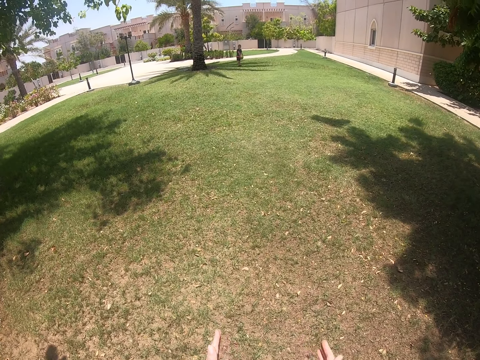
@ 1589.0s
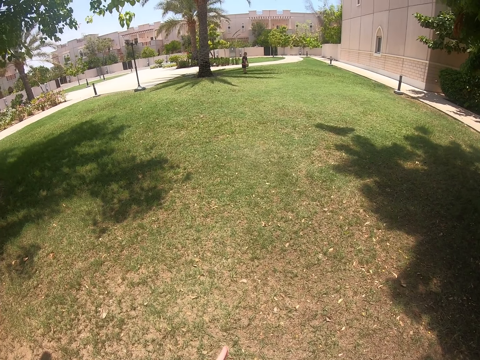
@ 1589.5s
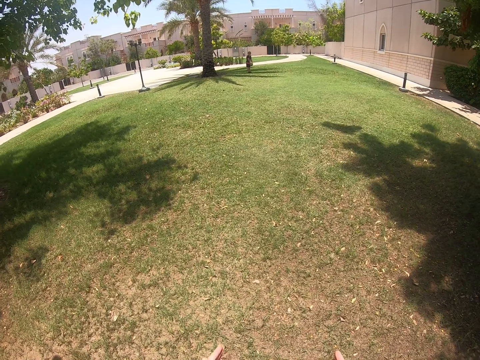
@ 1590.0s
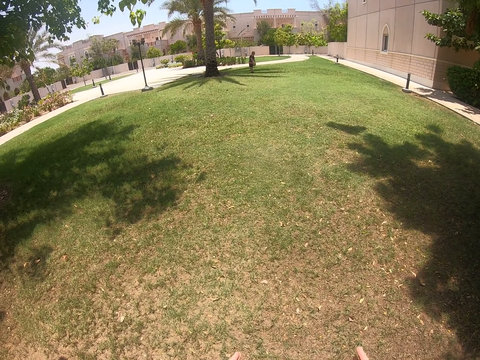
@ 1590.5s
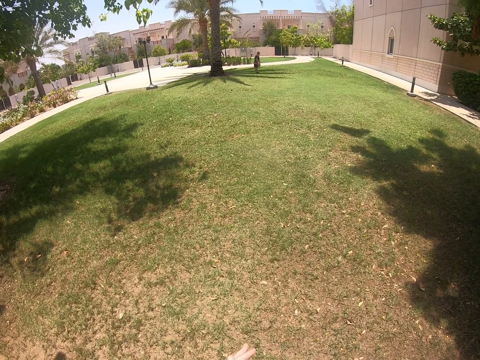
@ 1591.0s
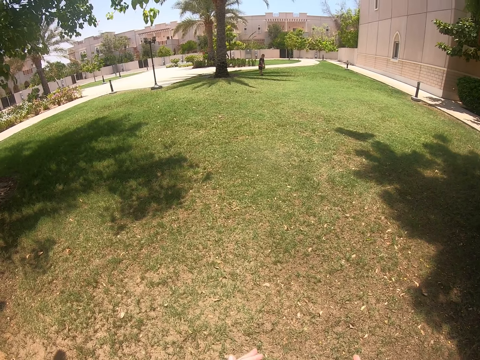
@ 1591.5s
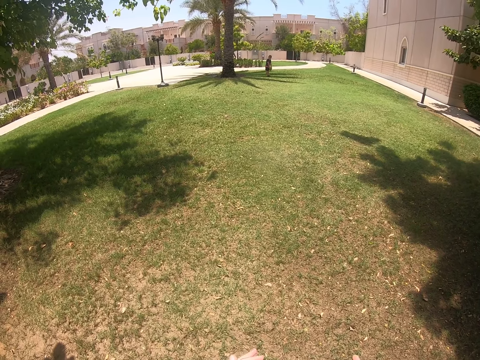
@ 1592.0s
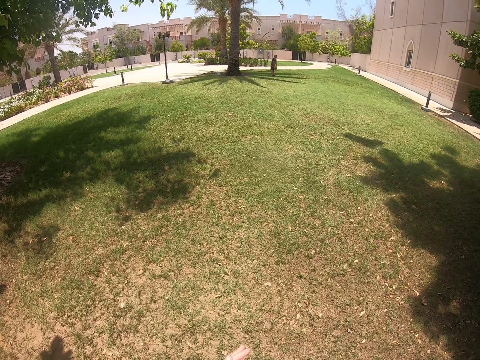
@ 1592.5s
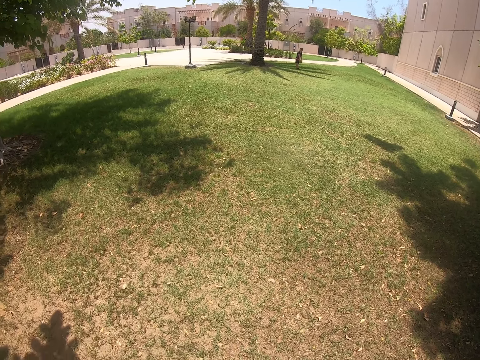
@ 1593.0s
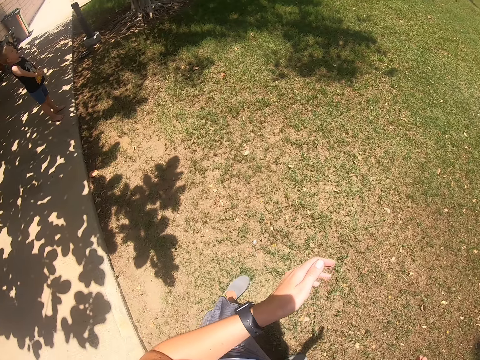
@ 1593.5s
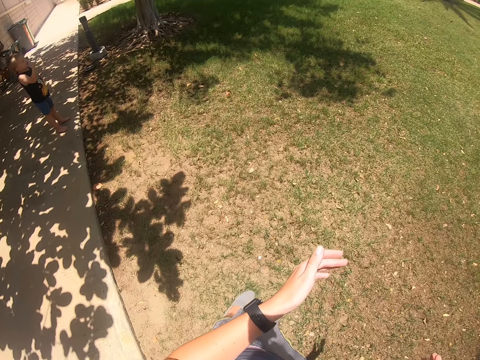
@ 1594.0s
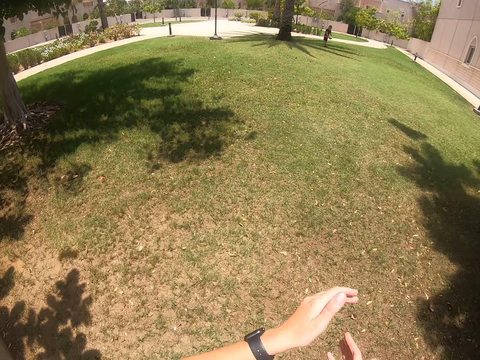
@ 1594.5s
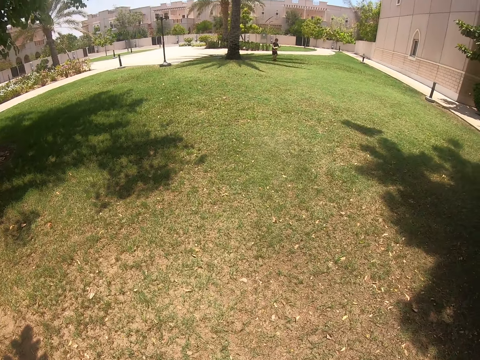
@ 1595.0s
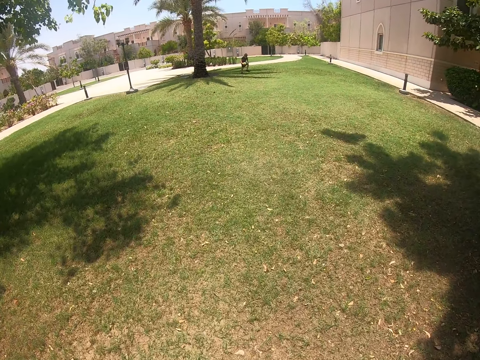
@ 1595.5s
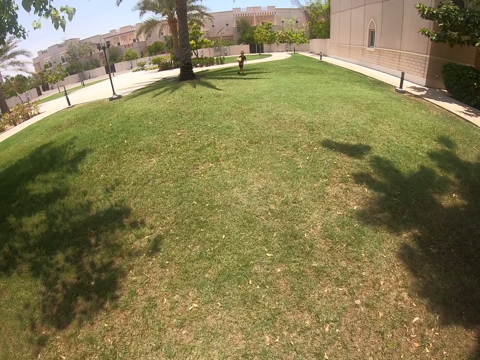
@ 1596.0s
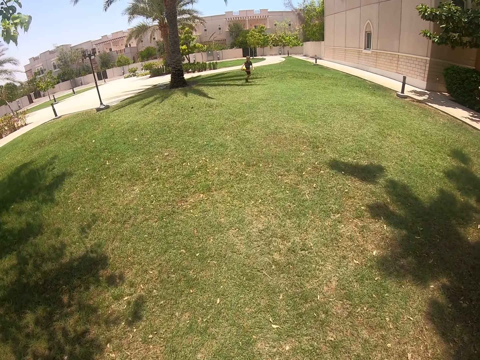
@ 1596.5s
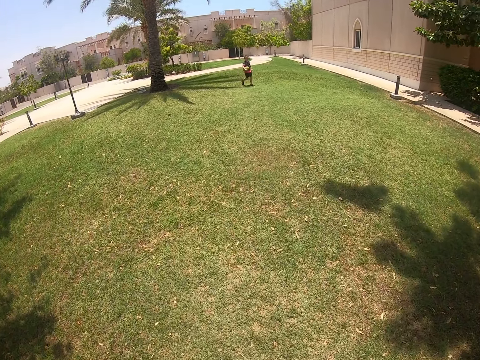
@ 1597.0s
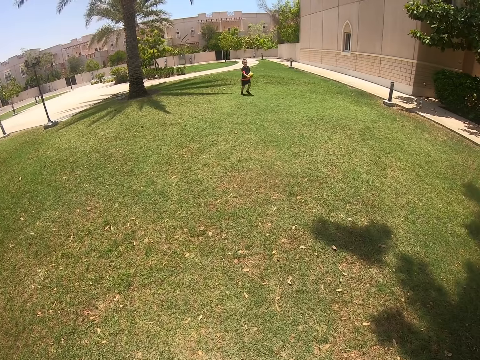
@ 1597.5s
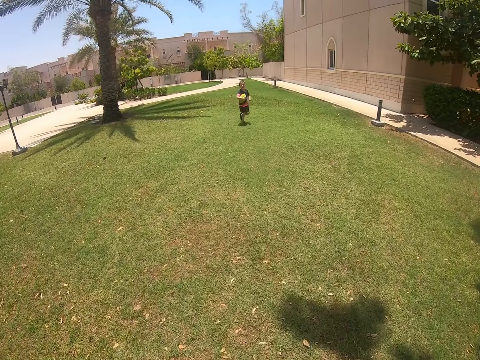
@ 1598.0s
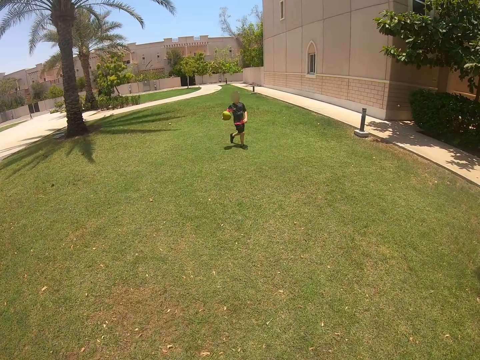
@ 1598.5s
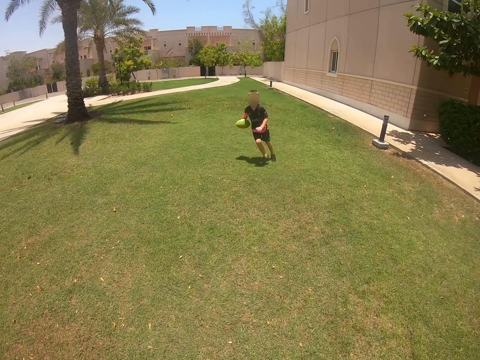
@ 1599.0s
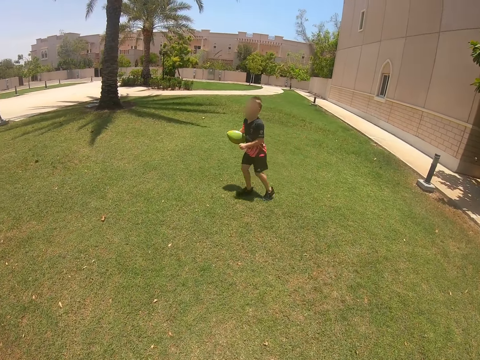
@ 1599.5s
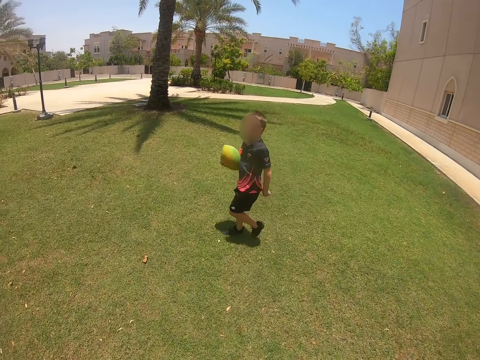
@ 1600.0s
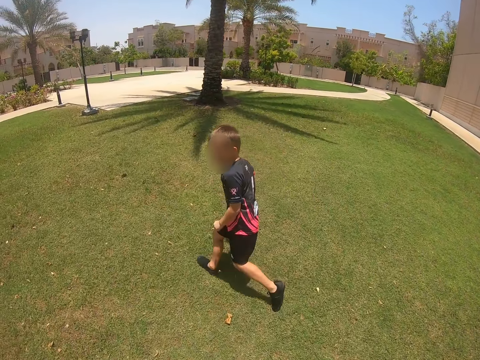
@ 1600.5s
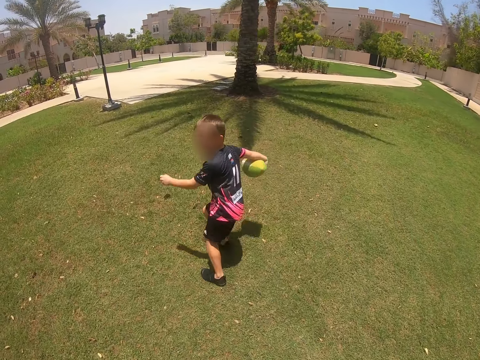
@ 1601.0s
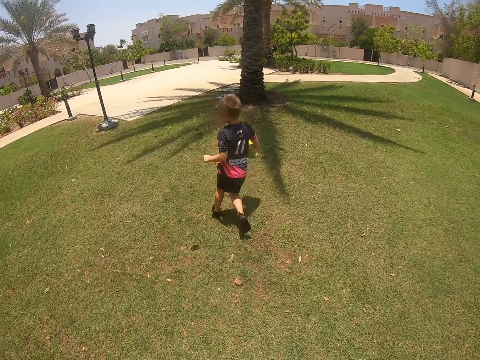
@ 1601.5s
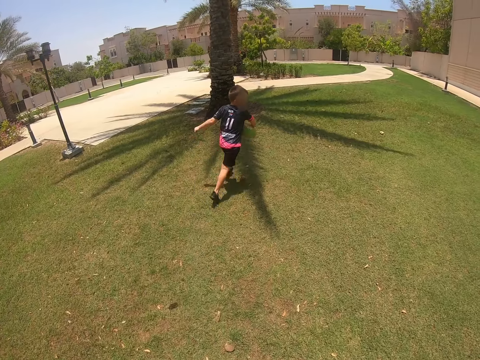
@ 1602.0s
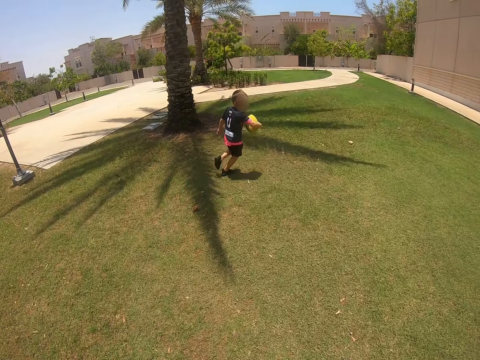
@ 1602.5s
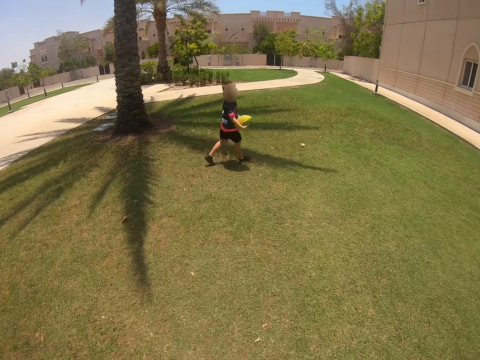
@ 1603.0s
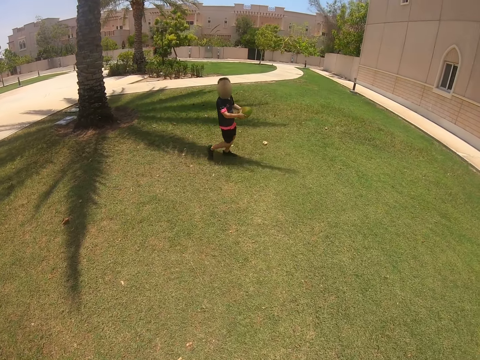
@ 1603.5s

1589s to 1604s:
The camera wearer looks around the field. They walk. A person runs. The camera wearer walks. A kid plays with a ball.

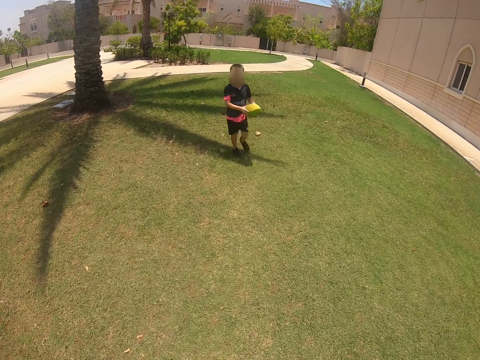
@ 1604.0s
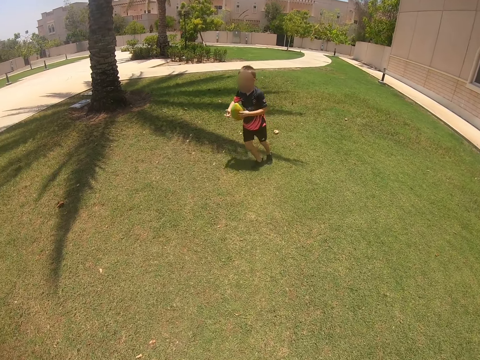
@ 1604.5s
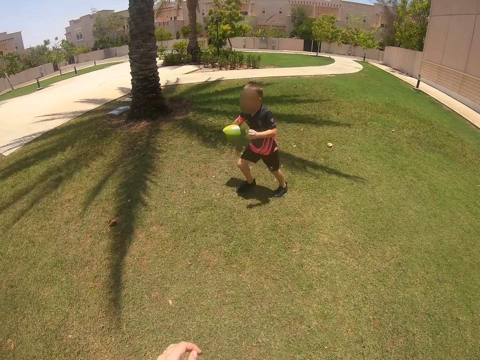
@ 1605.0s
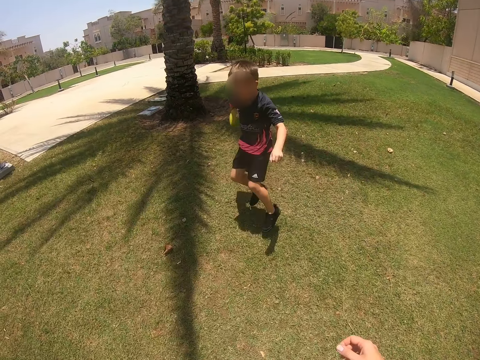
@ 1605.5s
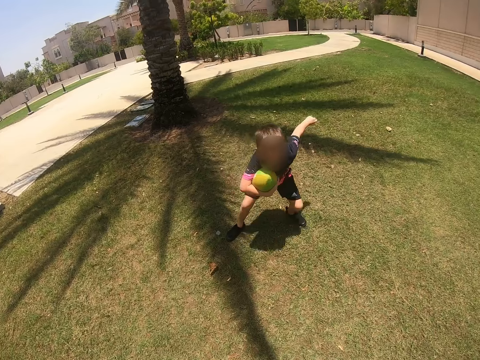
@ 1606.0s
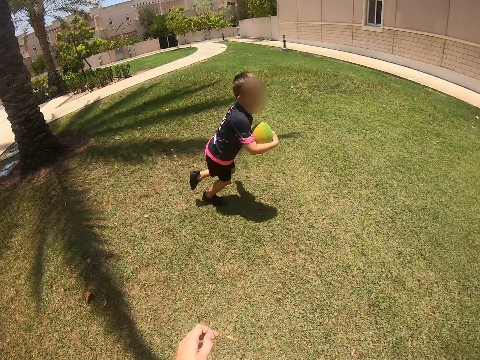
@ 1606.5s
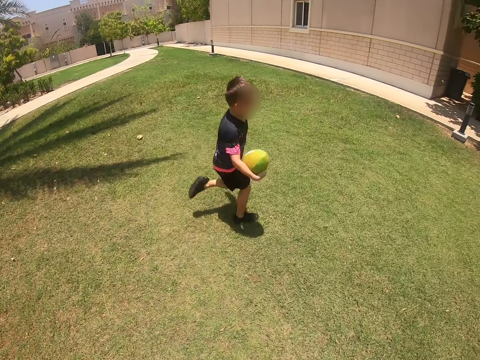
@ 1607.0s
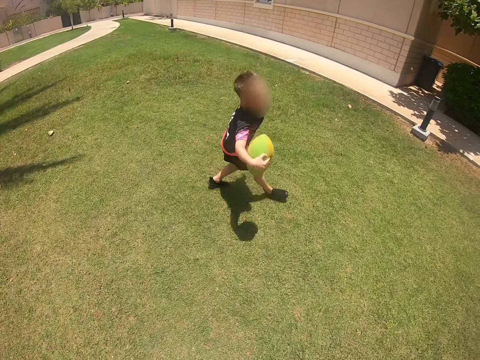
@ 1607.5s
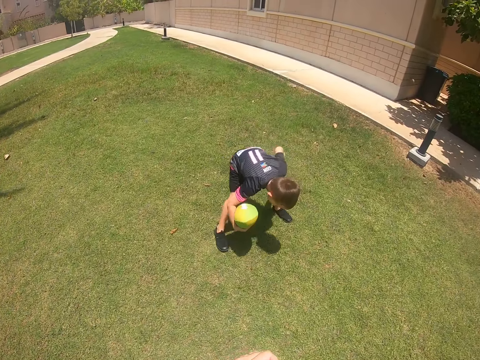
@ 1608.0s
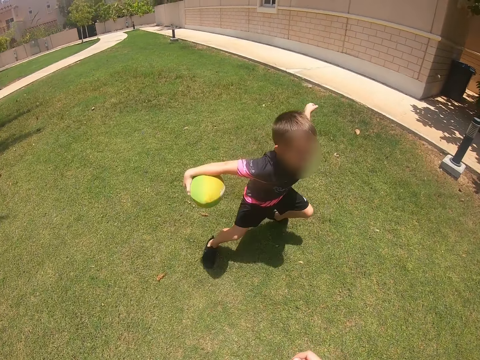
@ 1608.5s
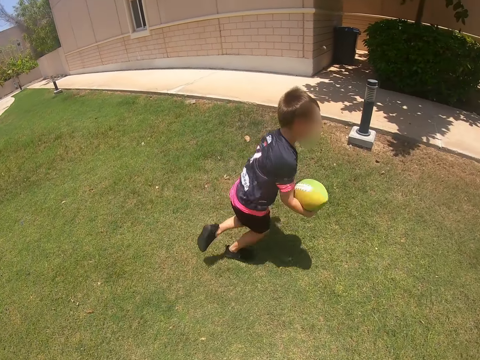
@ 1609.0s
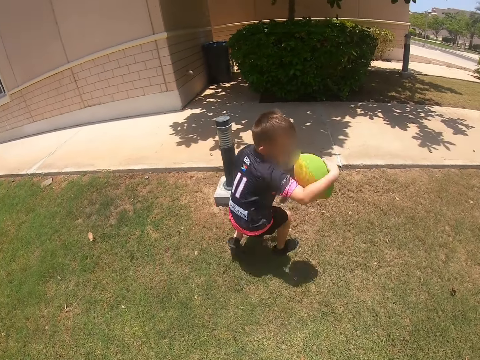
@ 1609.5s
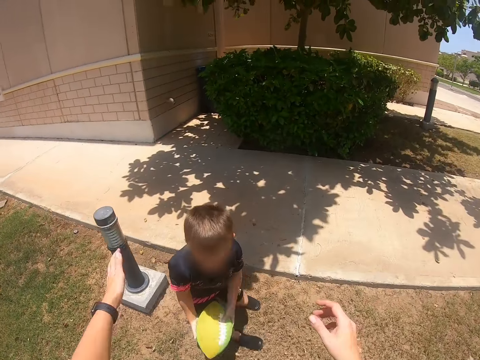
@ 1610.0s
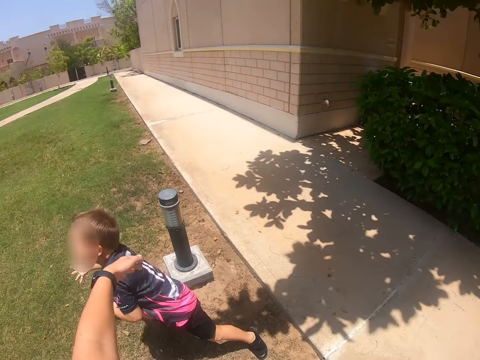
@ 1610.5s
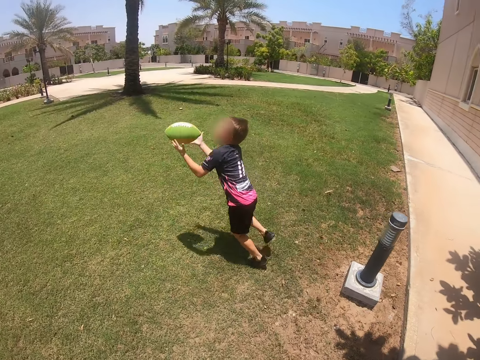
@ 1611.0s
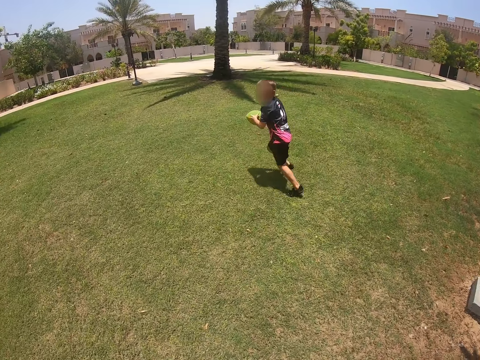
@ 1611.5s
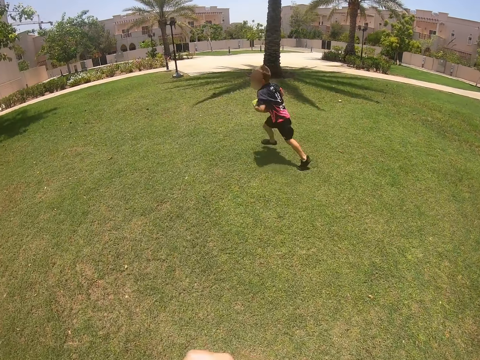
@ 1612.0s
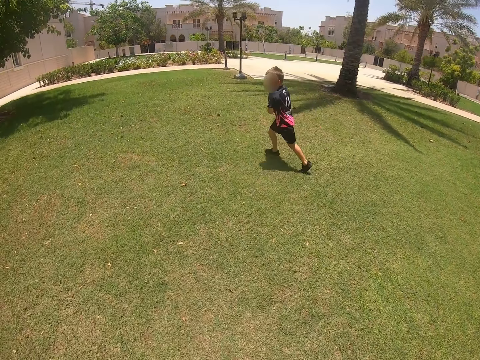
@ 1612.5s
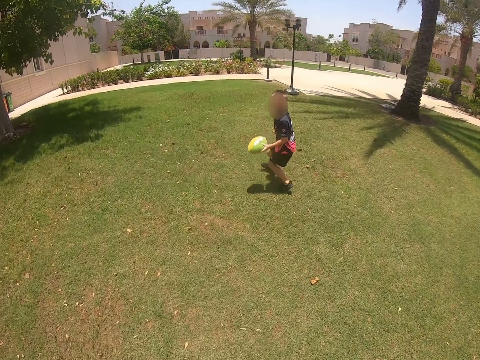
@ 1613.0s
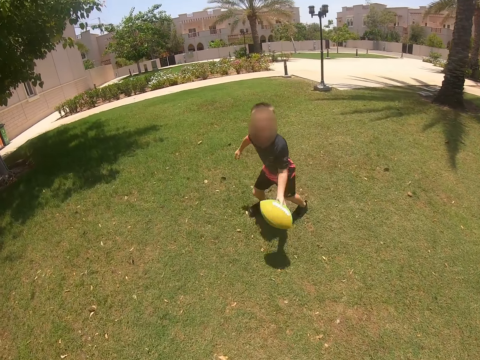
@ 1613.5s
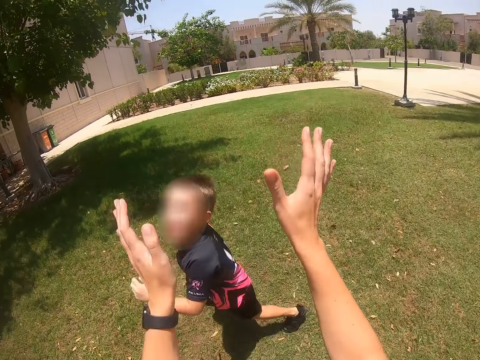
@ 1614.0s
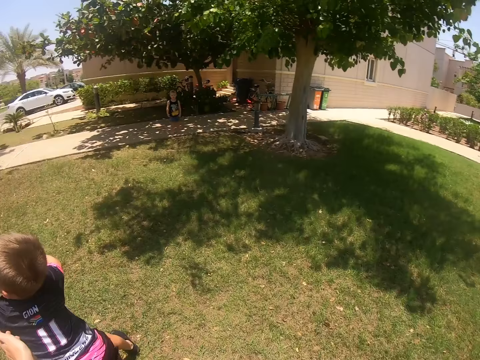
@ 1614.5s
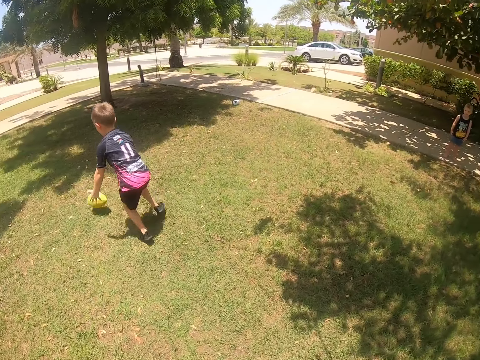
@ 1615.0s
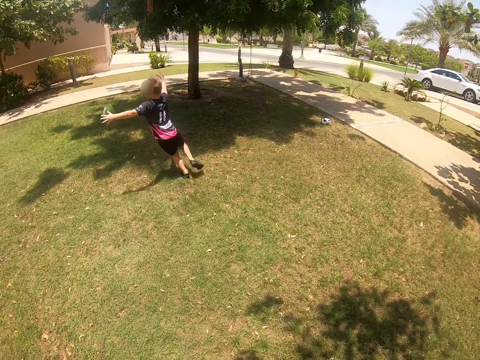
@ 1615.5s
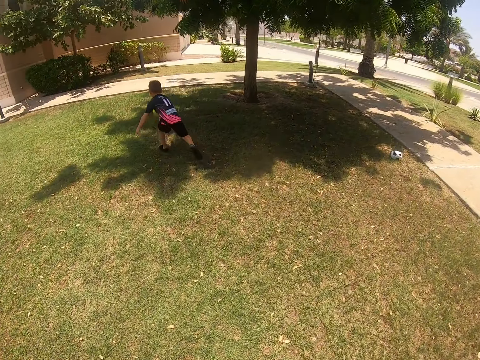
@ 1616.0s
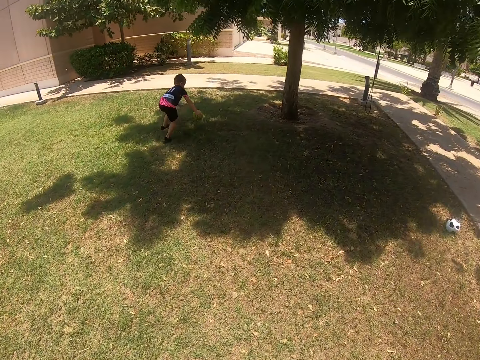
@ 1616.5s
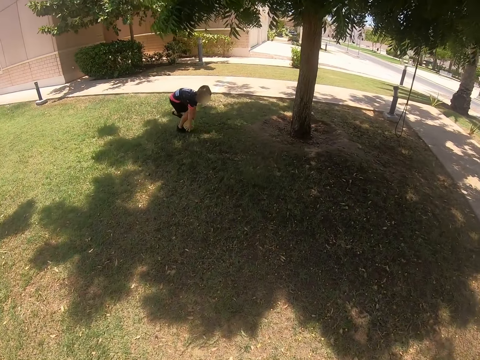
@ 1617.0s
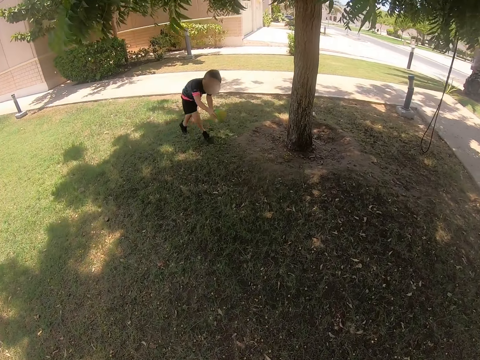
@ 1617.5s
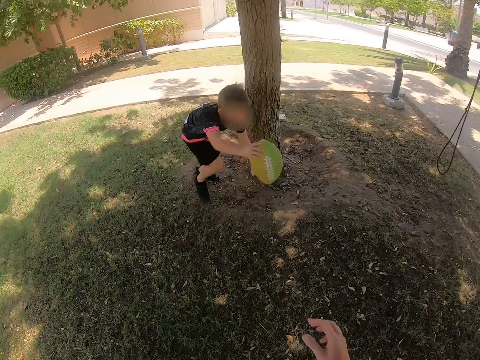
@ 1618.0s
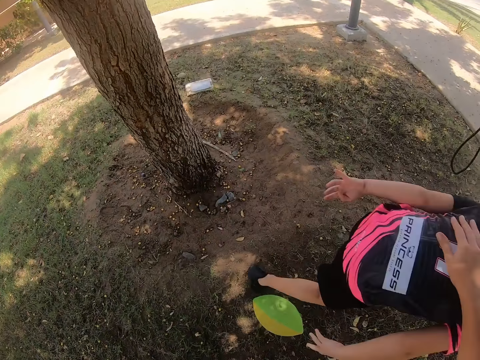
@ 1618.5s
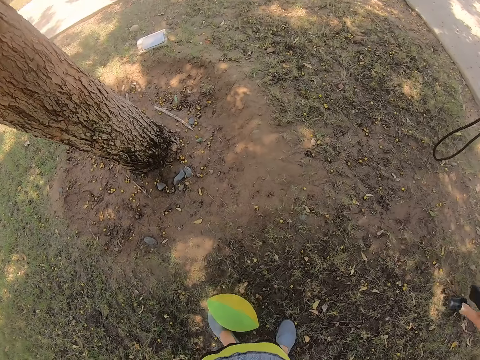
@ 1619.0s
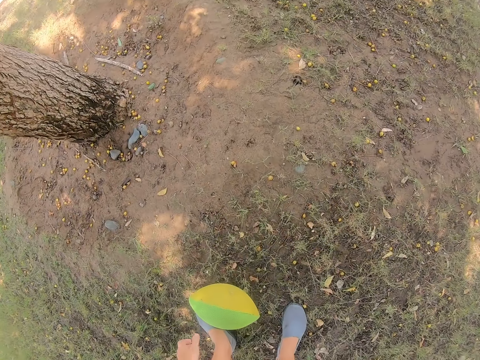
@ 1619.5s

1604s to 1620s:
A person runs. The camera wearer walks. The person throws a ball, picks up the ball and puts the ball down.
